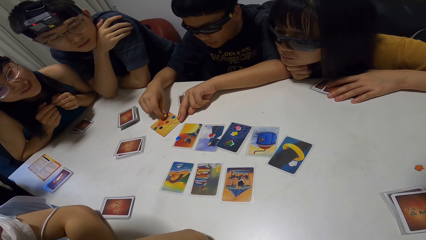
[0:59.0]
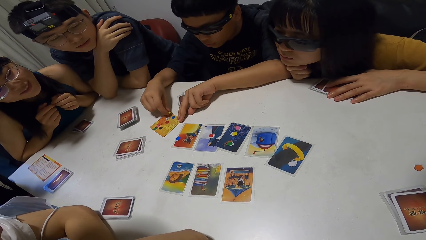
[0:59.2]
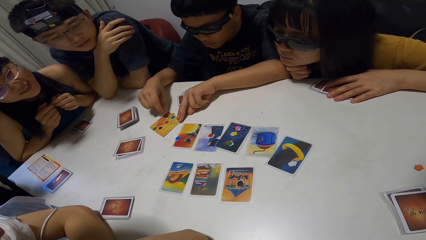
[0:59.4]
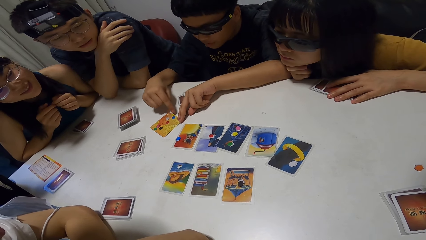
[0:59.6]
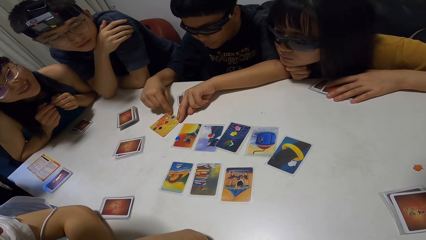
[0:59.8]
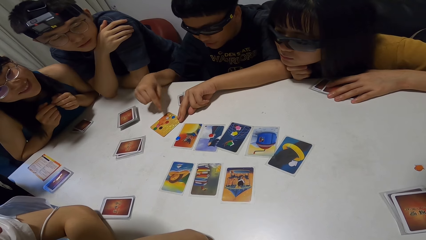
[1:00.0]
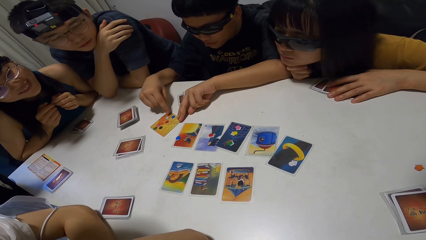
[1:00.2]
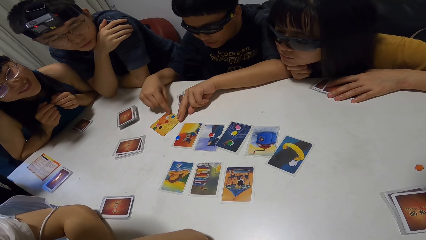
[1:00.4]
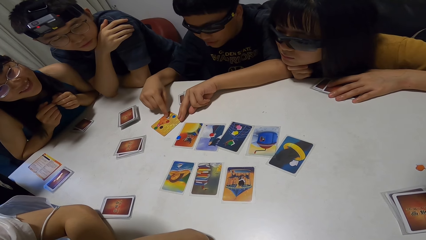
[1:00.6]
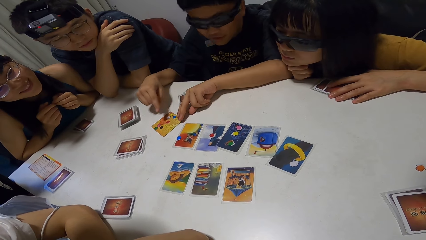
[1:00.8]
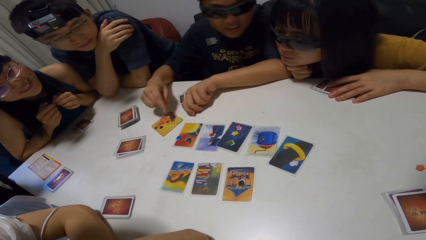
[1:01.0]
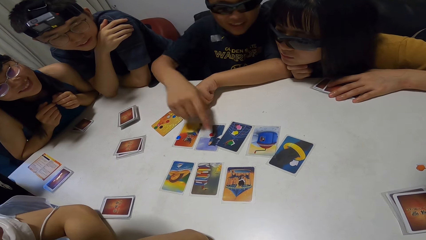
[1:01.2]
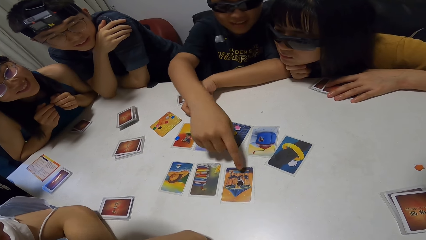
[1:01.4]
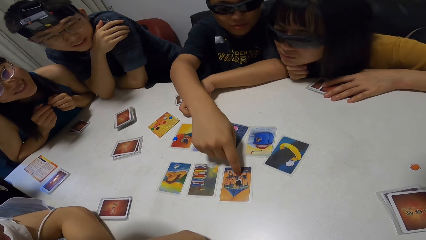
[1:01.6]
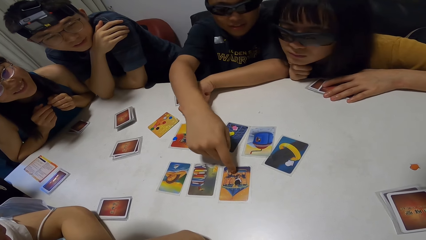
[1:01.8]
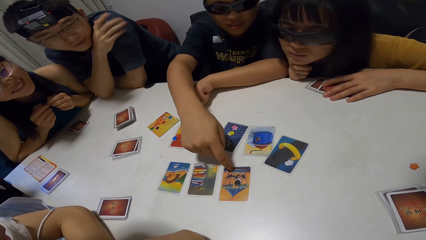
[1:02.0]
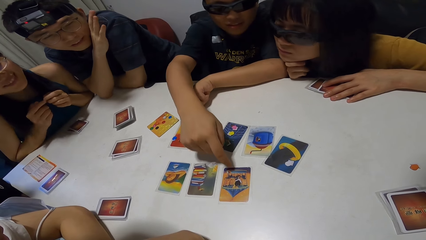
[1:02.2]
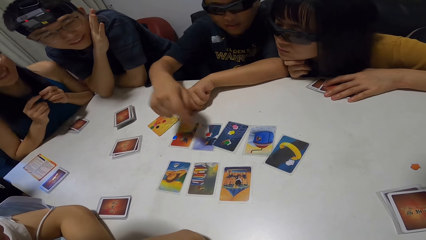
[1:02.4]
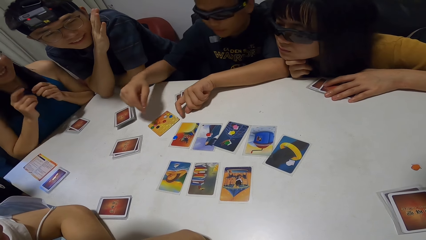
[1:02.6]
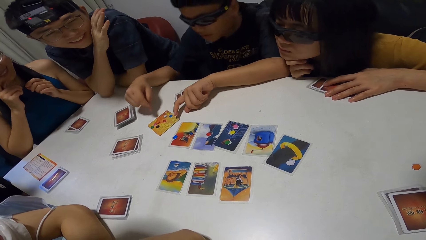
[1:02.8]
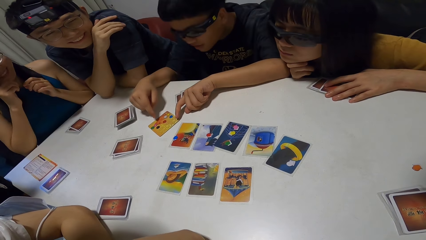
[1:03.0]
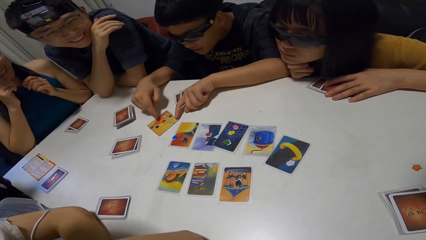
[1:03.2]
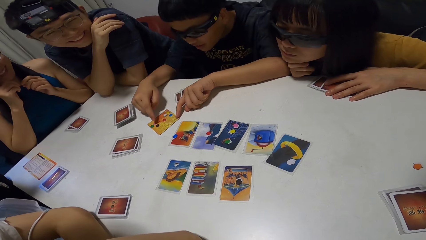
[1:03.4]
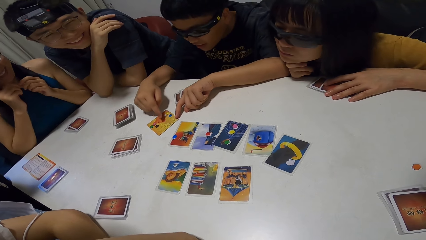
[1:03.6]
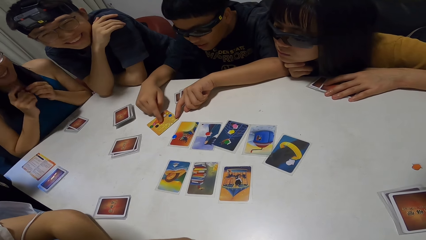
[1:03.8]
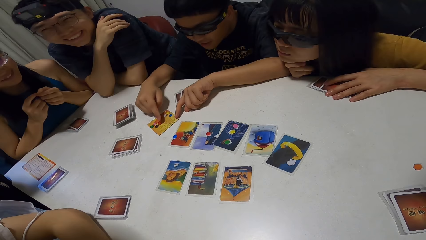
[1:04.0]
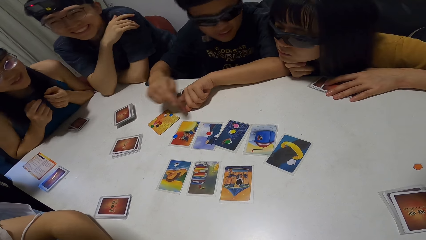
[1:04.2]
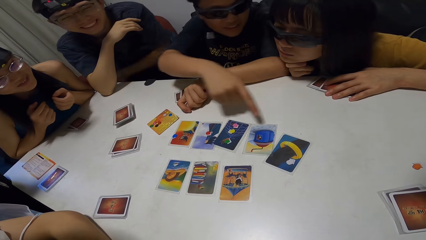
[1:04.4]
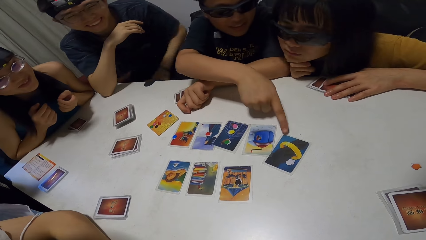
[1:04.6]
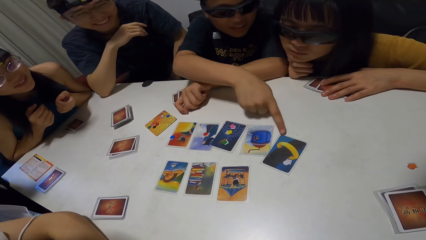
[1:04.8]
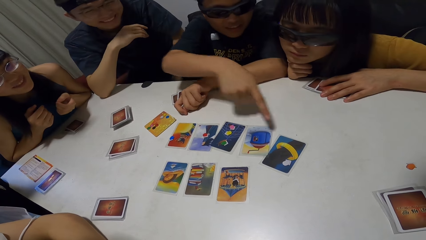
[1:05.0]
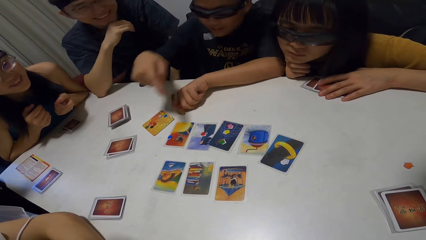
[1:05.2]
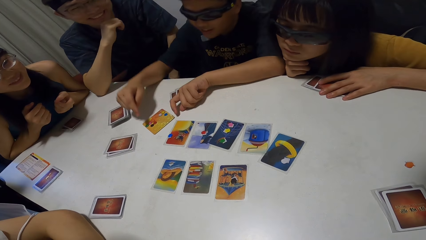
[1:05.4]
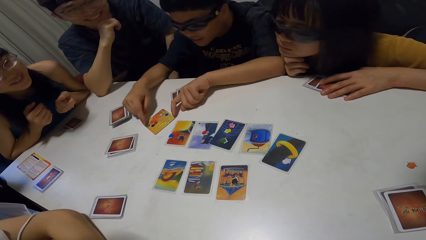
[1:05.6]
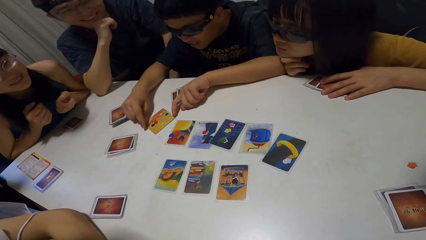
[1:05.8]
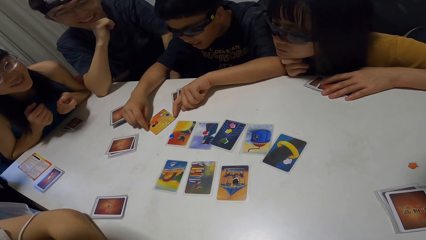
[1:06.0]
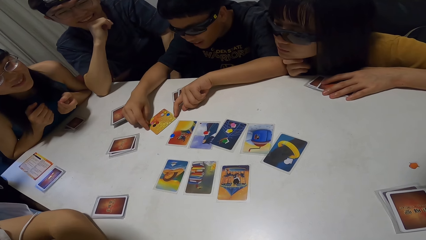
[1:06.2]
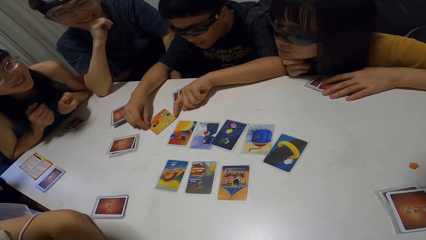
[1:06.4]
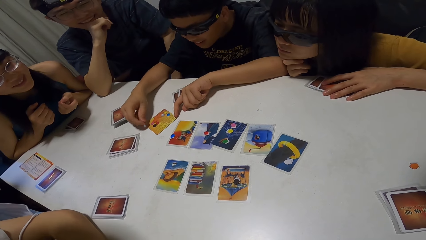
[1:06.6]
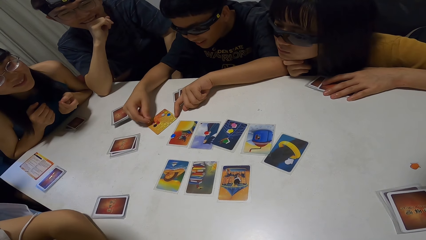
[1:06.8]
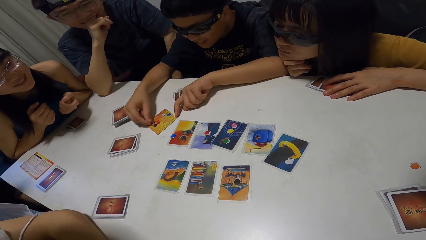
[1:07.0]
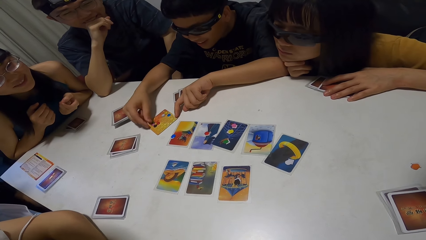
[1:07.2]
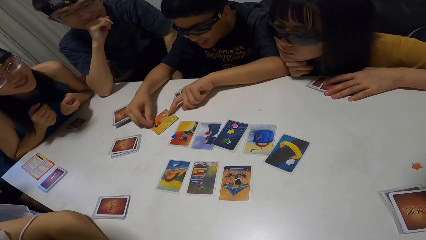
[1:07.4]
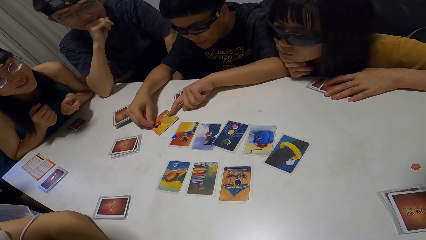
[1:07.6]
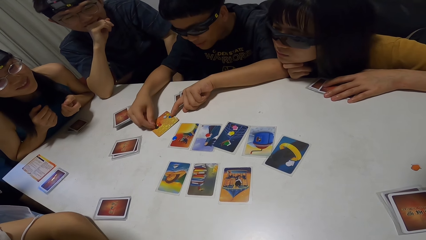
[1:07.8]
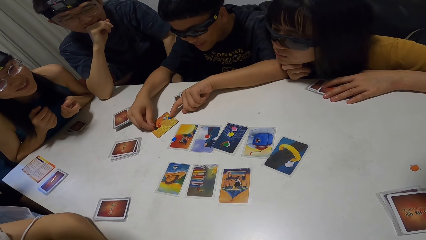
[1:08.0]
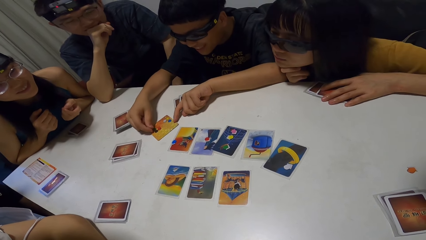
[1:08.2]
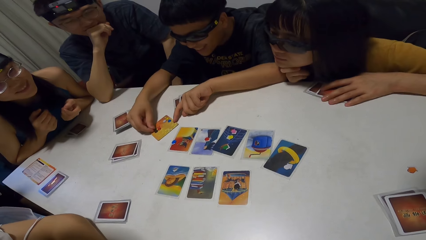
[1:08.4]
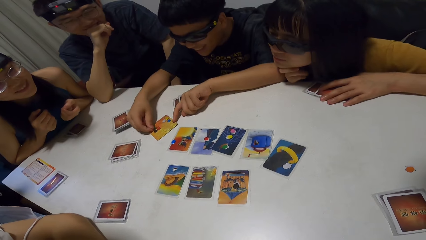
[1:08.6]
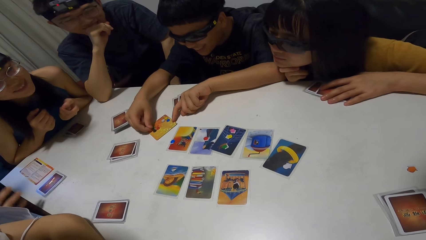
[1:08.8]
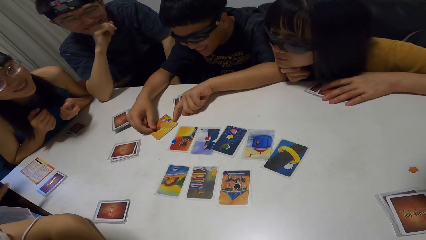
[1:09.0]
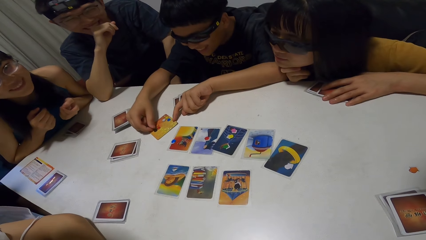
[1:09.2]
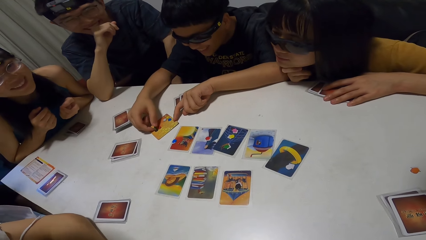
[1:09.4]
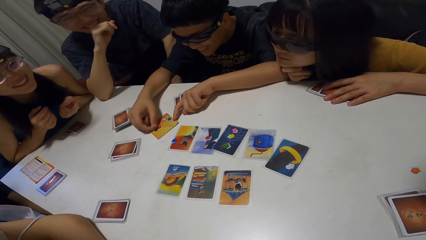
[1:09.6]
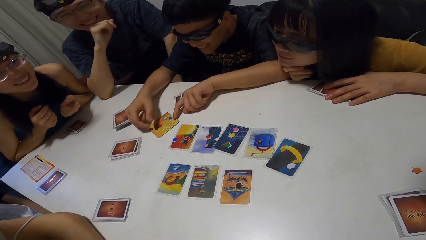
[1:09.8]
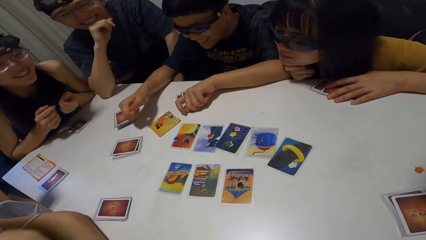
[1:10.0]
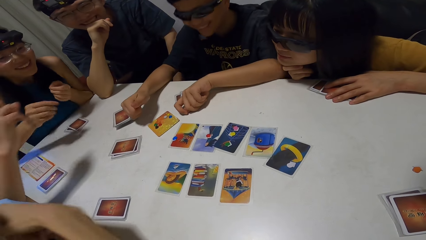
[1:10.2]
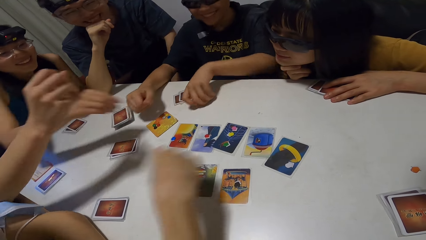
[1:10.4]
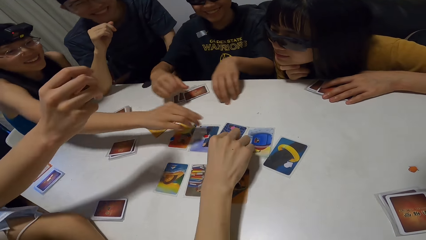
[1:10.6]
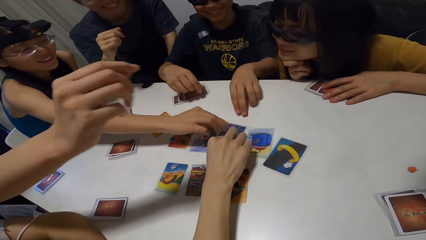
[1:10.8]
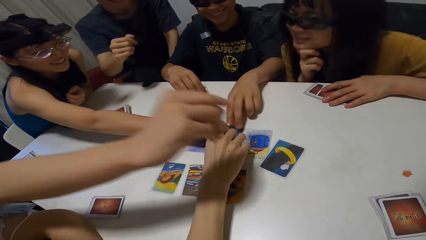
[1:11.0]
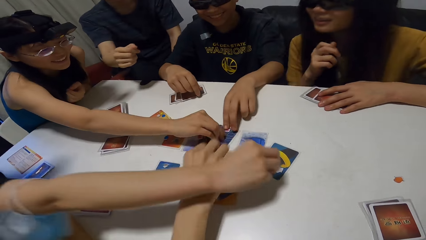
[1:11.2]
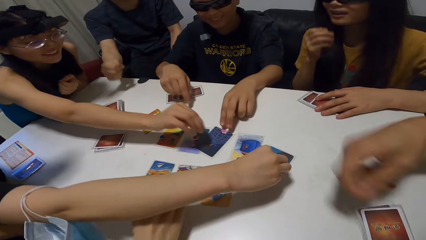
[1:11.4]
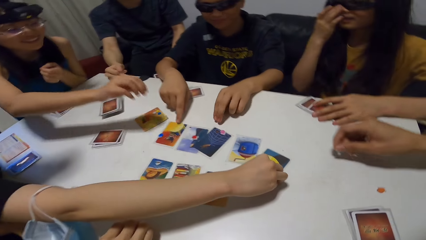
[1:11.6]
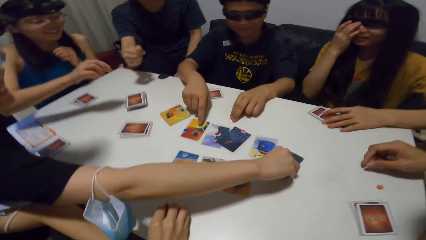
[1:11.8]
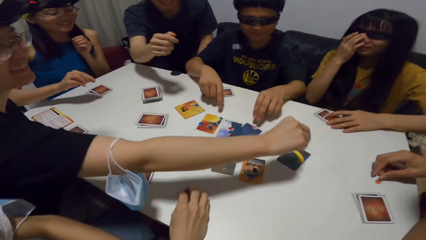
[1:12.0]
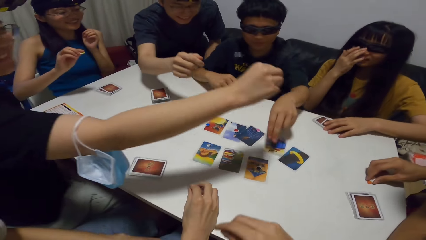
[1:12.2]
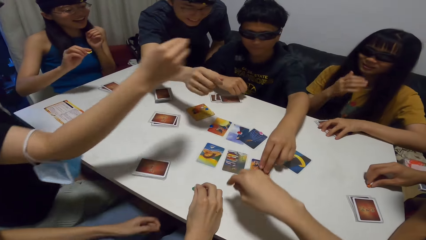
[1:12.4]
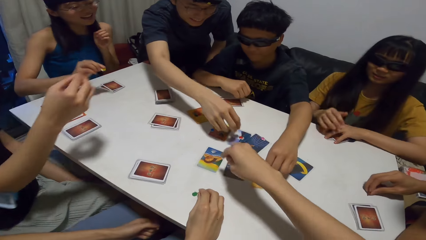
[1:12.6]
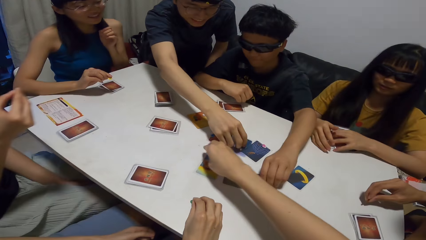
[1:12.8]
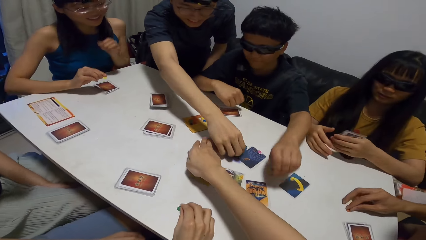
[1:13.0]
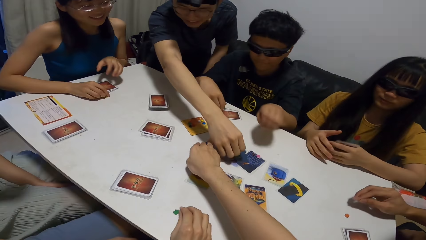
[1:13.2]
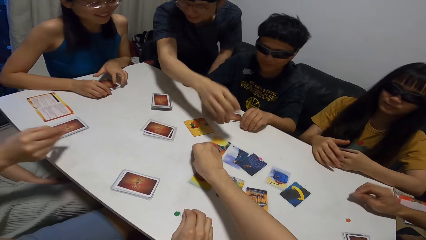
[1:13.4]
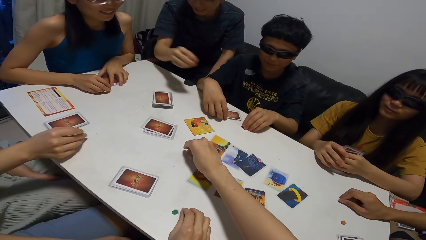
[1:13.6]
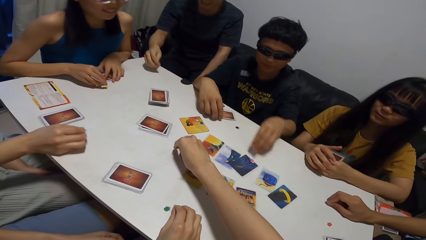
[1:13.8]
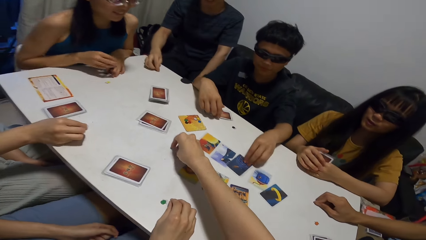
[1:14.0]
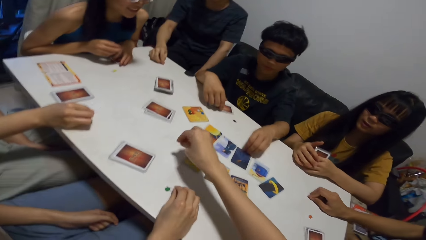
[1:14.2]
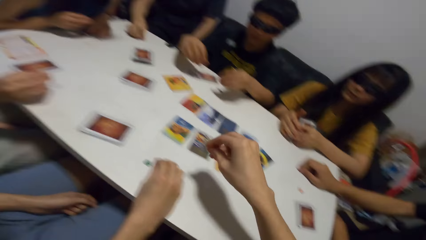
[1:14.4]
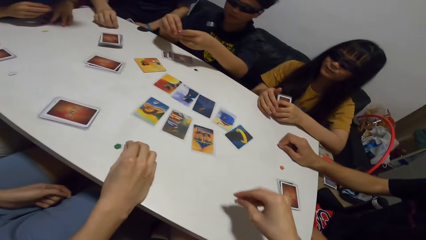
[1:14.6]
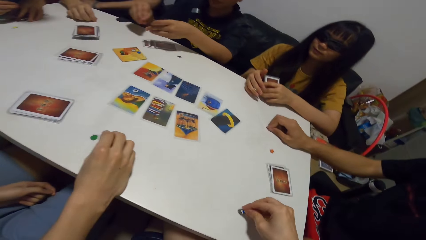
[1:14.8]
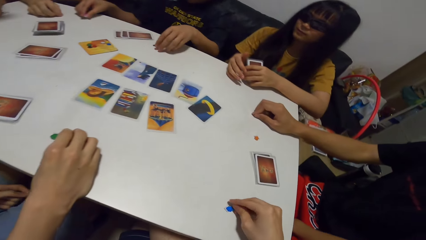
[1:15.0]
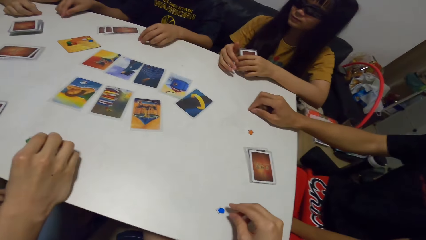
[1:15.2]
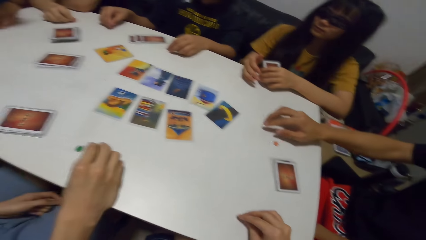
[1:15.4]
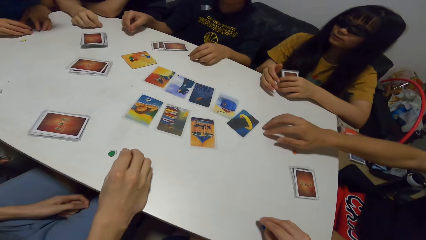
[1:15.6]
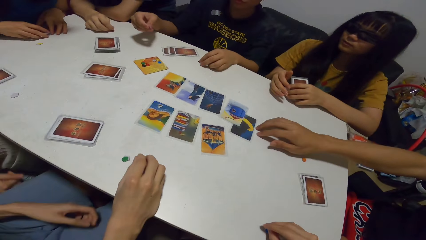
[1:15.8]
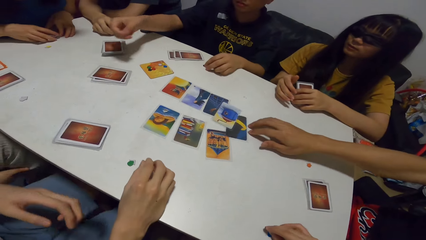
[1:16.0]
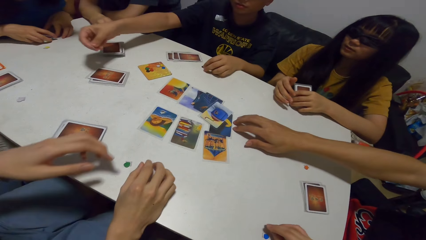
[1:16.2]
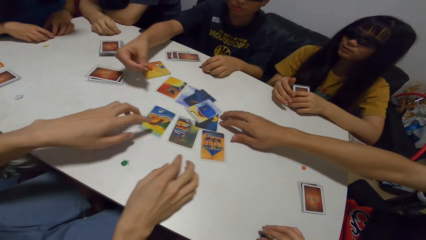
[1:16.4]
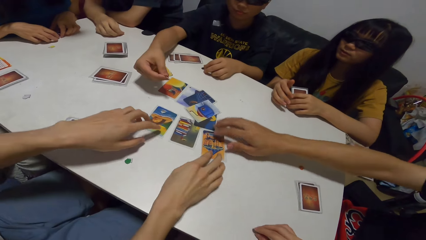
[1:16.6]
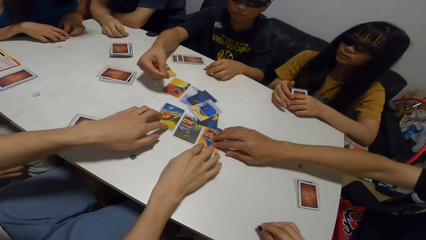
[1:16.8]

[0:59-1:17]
A man picks a token from the card with his right hand, drops the token on the card with his right hand, and points at a card with his right hand. A woman rubs her face. The man moves a token on the card with his right hand, and points at a card with his right hand. Another man shuffles something. The first man picks a token from the card with his right hand, and drops the token on the card with his right hand. Another man picks a token on a card with his right hand. The woman picks a token on a card with her right hand. The first man touches a token on a card with his left hand. Another man picks a token on a card with his right hand. Another woman fixes her glasses. Another man picks something. The first man picks a token on a card with his left hand. Another man holds a token on the table with his right hand. The camera wearer picks a token on a card with his right hand. Another man picks a token on a card with his right hand. The first man picks a token on a card with his left hand. Another man touches the card. The first man passes the token from his left hand to his right hand. The man points the token towards the men. The man holding the token on the table moves the cards on the table with his right hand. A man picks something. The first man points the token towards the camera wearer and the man.
